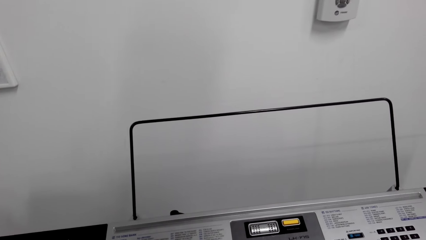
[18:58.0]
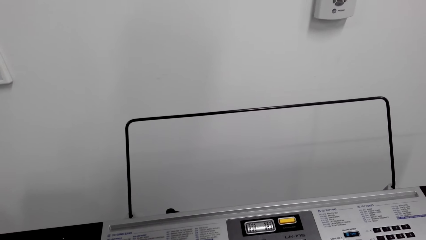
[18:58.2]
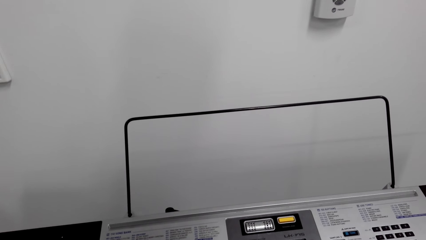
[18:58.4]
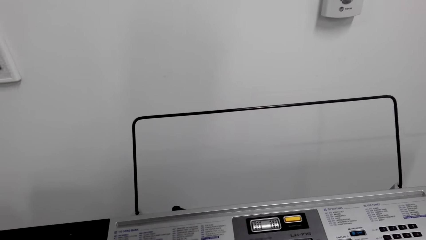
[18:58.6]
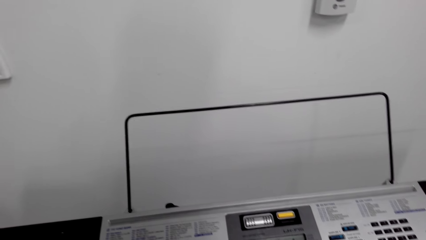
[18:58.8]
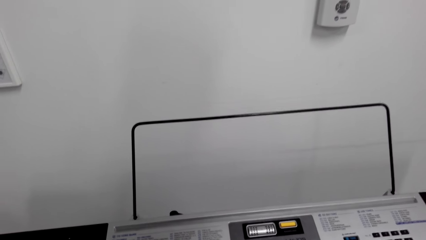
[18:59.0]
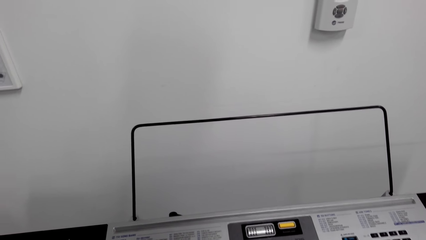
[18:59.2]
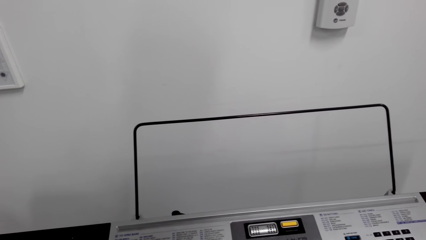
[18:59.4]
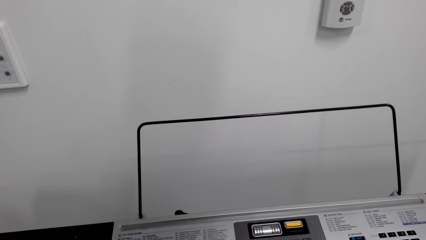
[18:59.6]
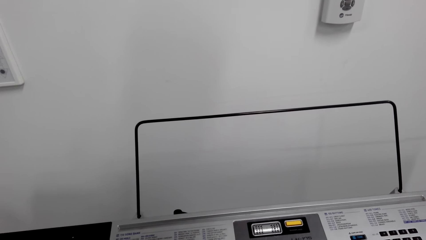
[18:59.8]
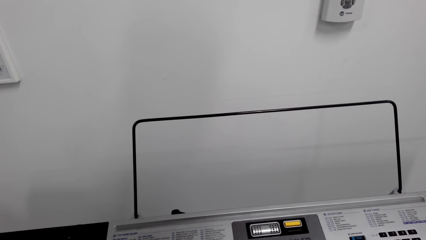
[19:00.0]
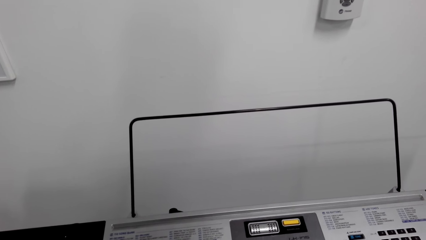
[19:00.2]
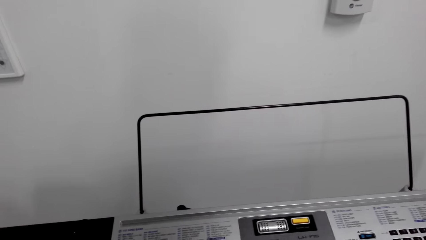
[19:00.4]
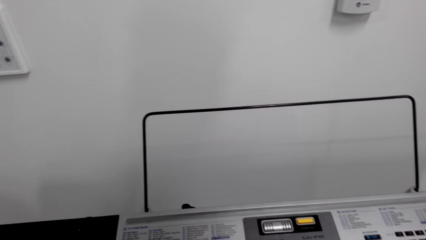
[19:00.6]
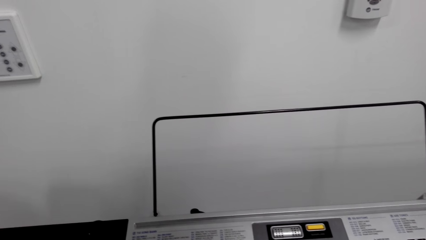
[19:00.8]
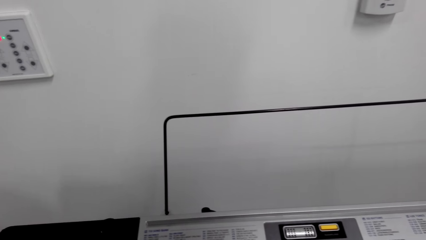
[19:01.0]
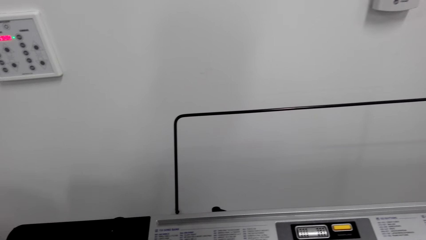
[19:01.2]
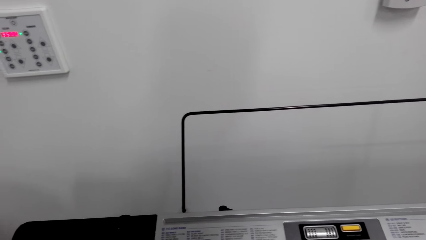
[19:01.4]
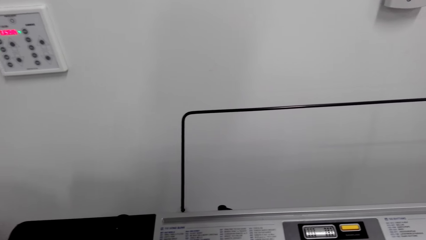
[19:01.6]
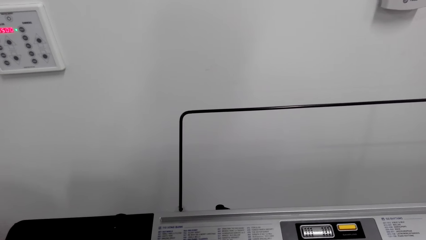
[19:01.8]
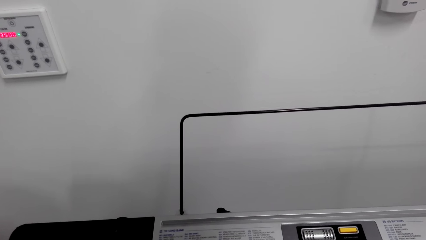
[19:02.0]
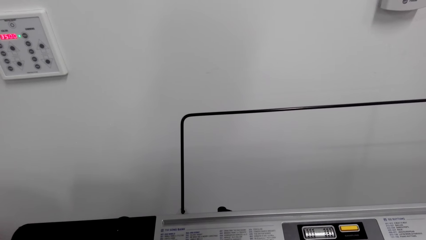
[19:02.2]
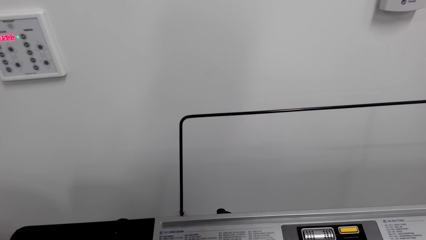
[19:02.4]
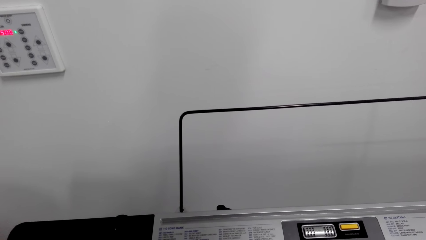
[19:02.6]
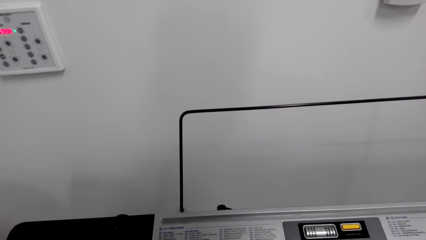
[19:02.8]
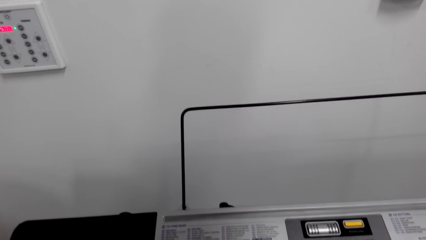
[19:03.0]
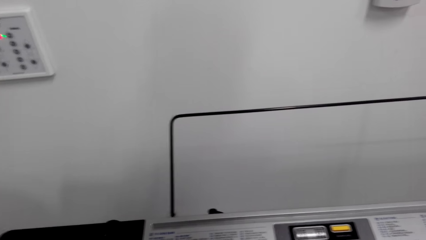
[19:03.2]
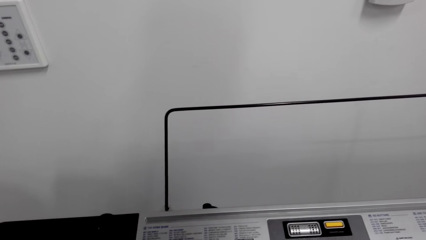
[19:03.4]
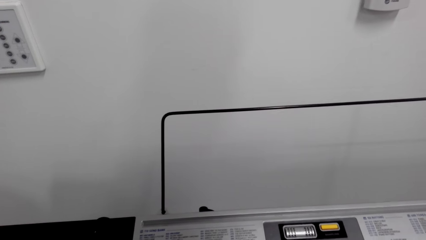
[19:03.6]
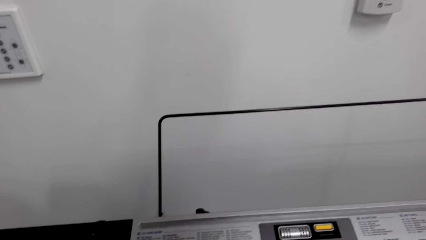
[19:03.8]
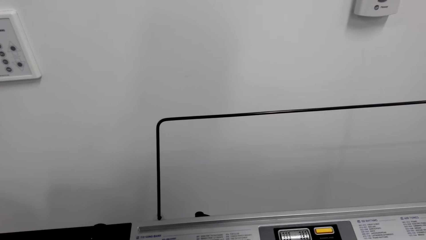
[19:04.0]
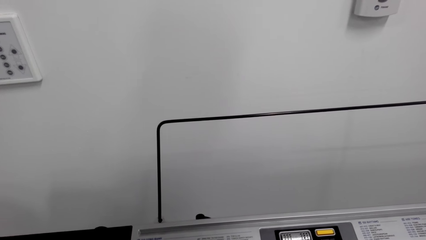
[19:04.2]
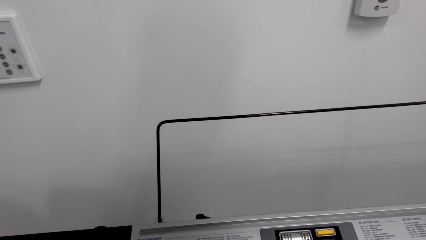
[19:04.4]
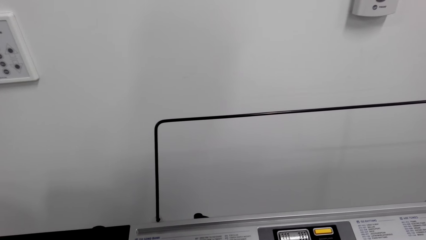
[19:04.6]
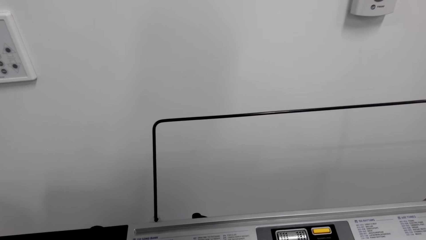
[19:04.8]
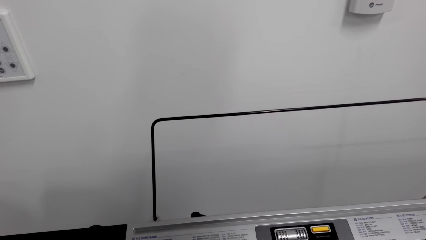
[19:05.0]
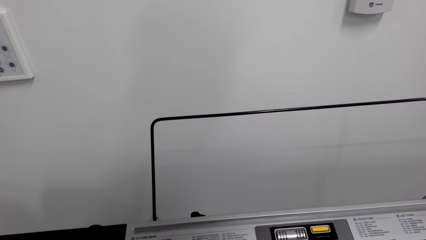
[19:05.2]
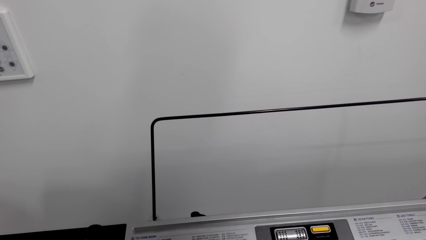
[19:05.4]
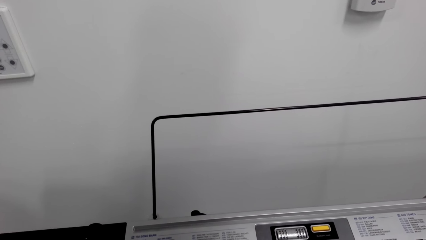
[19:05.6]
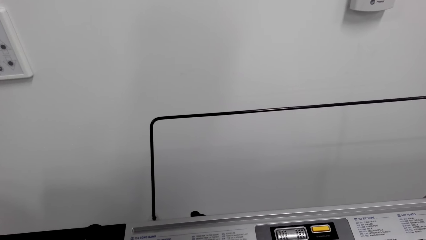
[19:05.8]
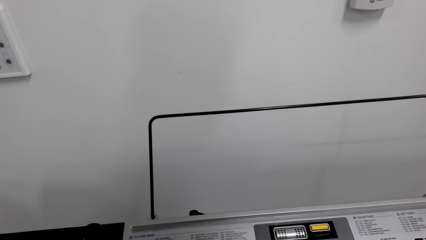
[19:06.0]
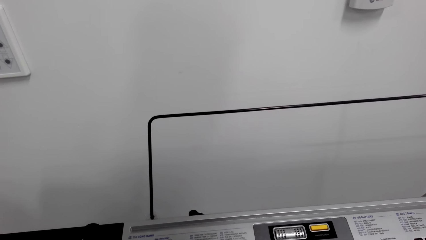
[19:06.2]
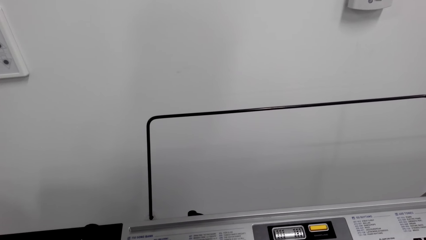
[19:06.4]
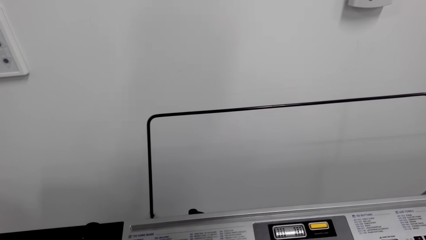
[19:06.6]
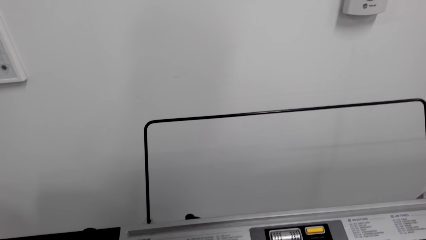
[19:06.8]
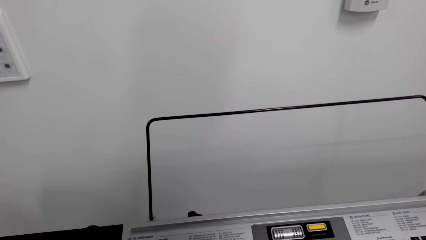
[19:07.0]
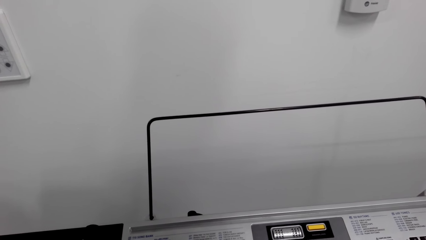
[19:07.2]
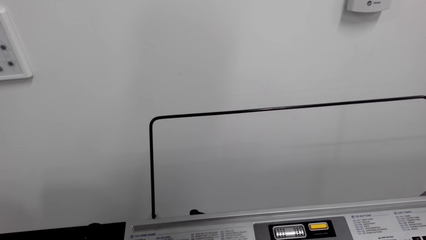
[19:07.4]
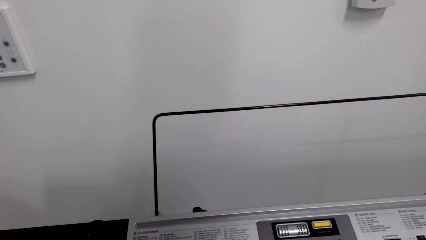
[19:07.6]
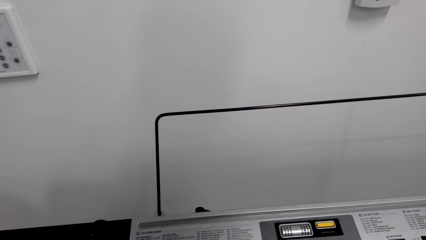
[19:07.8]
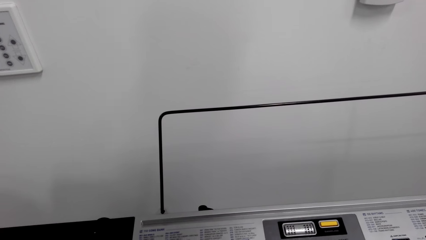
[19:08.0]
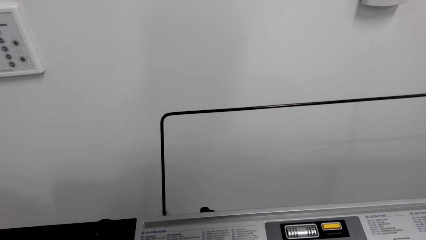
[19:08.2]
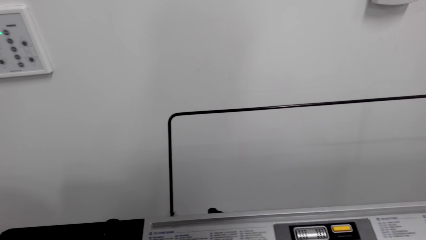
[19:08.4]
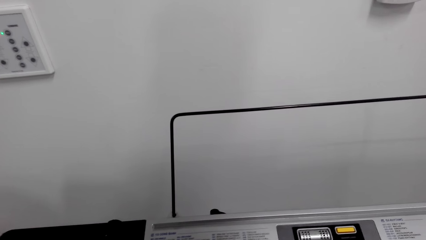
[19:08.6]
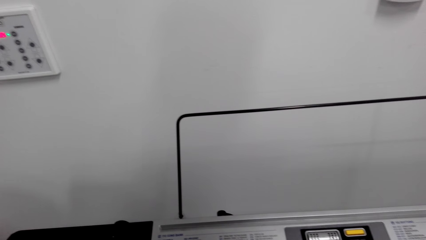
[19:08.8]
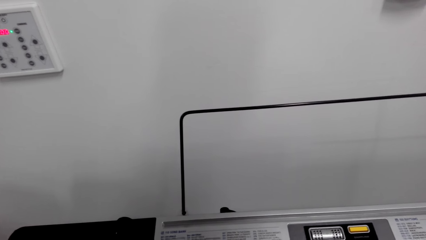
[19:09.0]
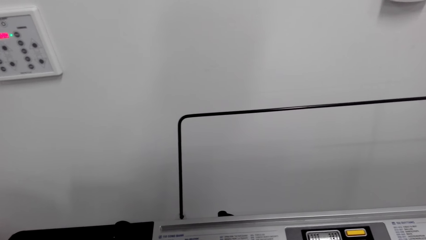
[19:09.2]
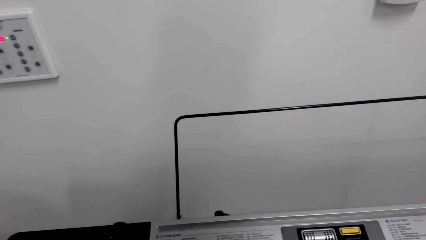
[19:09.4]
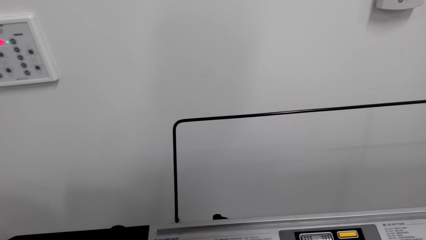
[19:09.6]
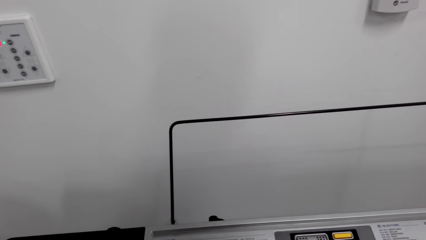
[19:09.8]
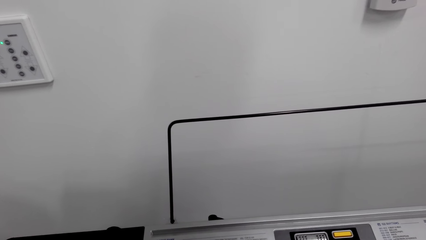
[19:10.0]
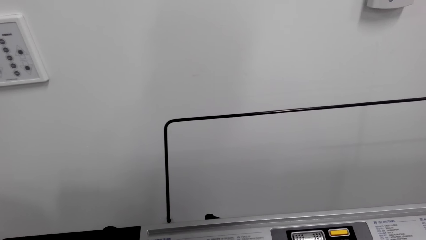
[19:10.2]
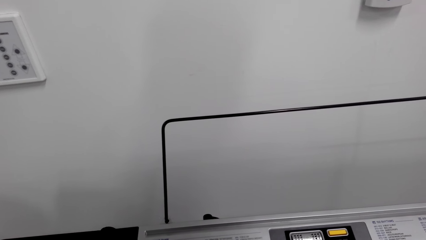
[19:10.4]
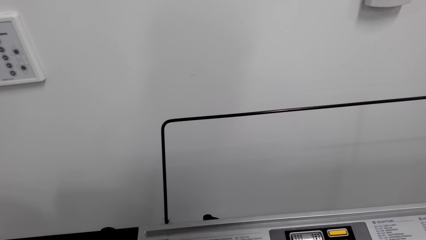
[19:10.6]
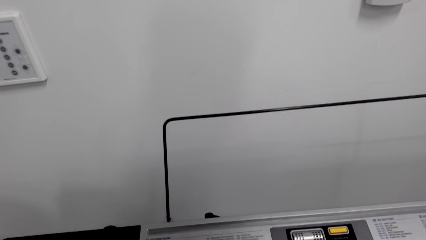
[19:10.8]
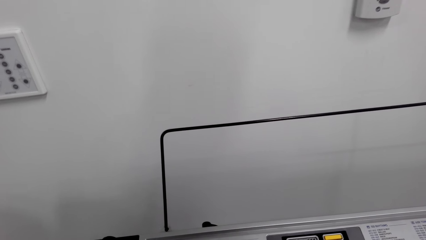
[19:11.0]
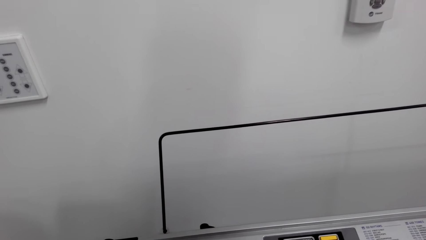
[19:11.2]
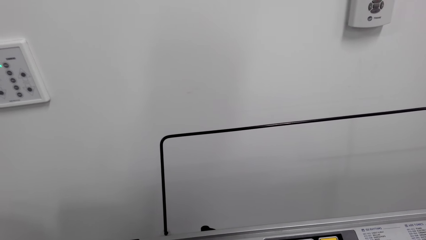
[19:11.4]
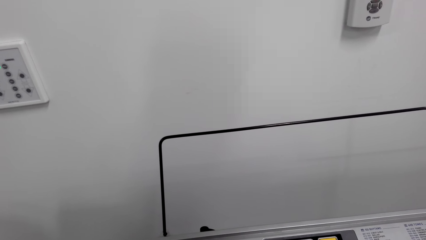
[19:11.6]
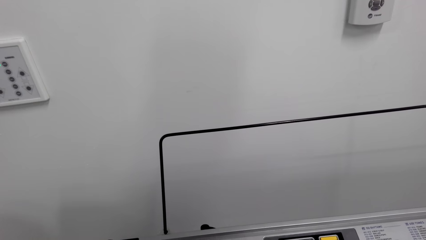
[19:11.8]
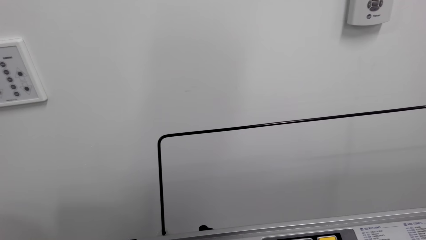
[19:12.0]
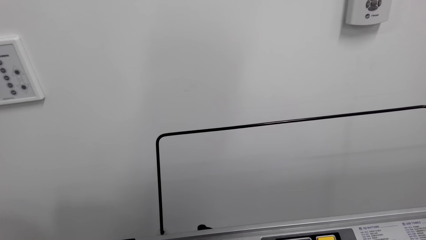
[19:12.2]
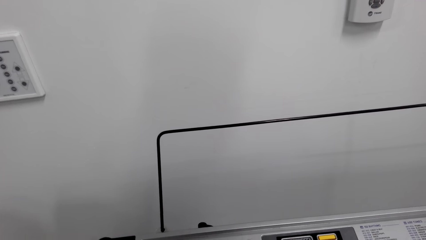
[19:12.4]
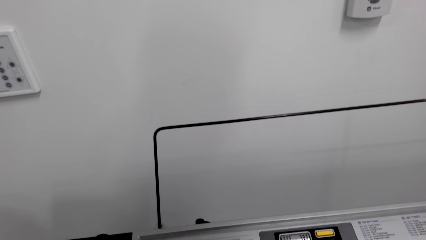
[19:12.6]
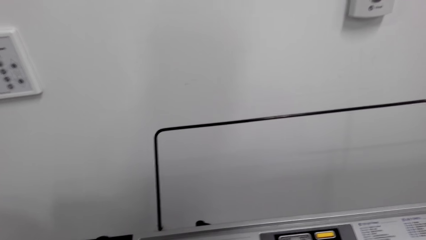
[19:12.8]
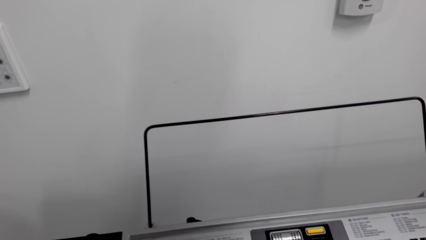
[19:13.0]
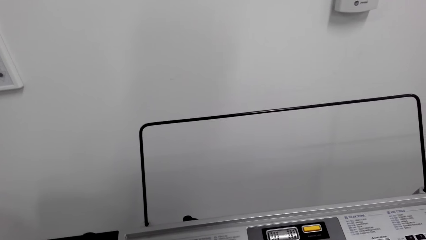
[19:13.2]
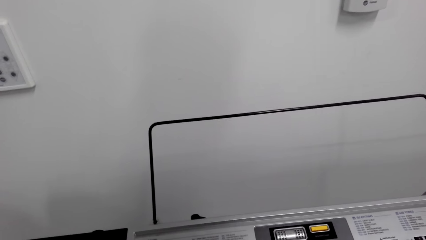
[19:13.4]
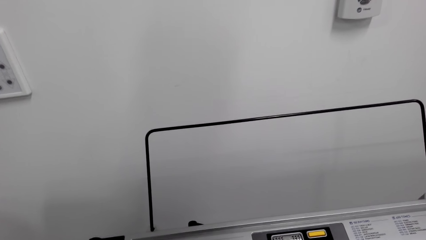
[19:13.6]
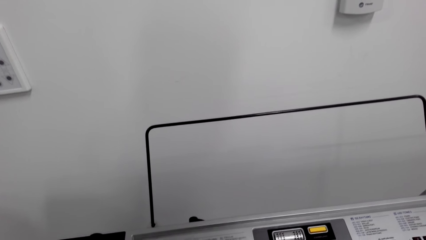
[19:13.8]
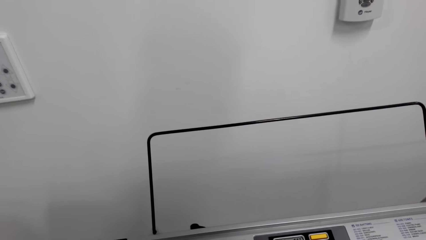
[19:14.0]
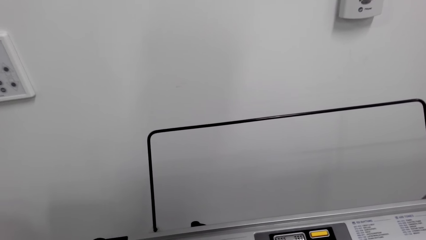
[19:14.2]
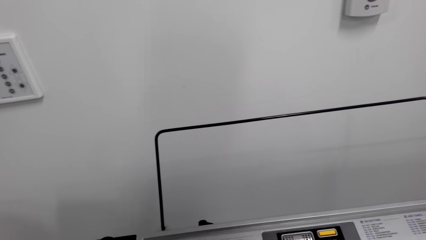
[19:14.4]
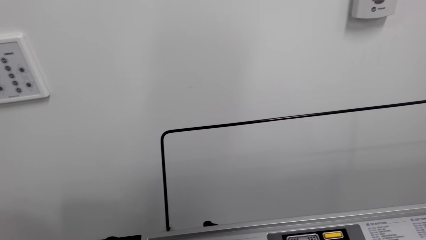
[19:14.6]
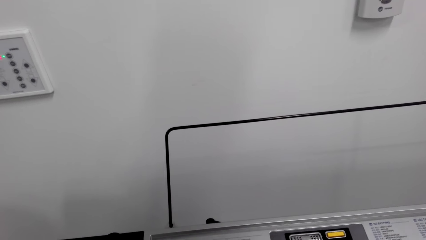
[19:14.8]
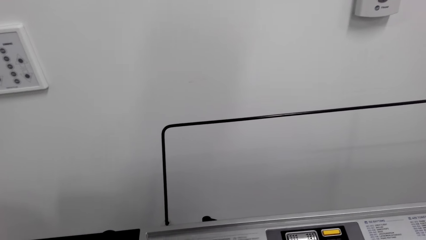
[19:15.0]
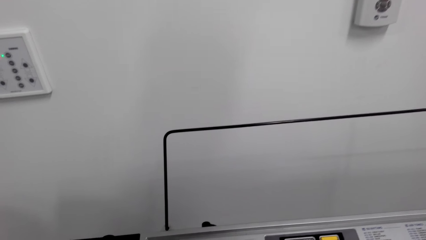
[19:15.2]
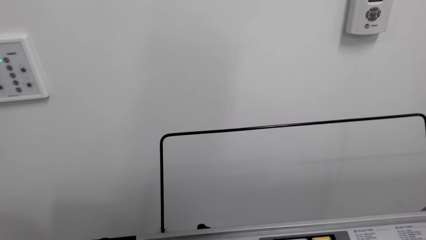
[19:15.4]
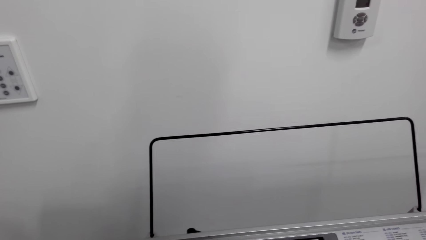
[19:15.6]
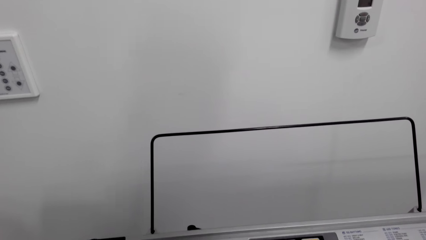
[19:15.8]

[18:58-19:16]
The camera wearer presses the piano buttons. They play the piano. They look at the piano.
